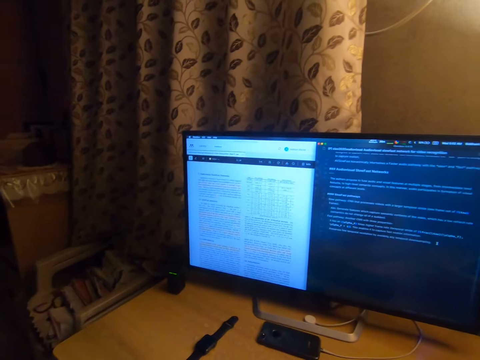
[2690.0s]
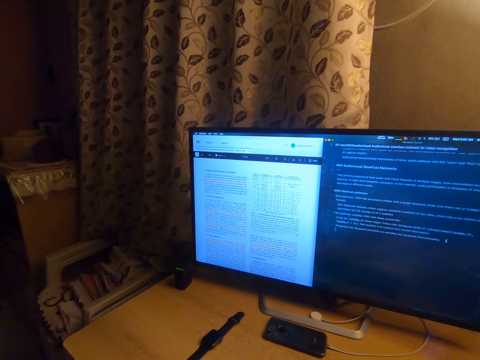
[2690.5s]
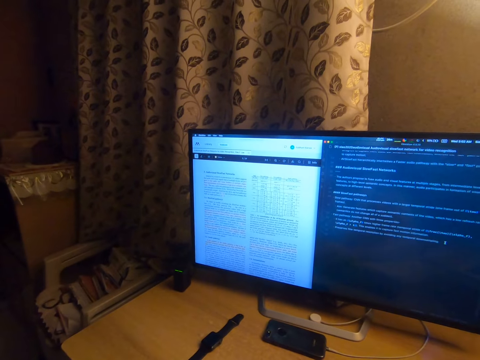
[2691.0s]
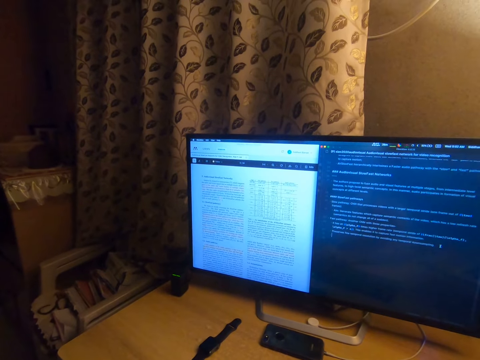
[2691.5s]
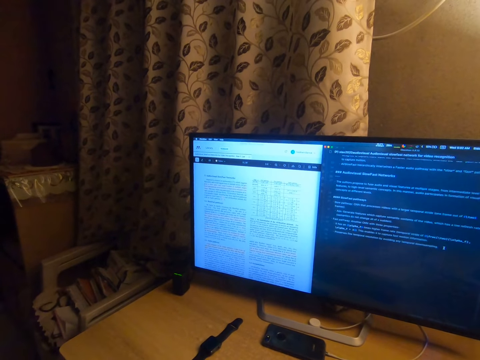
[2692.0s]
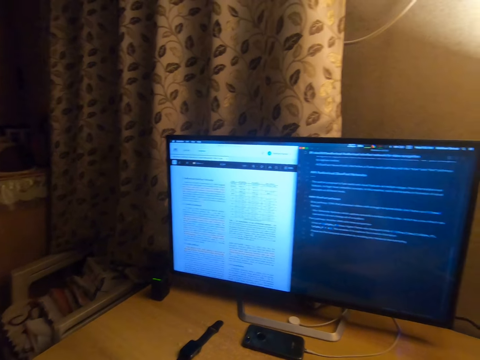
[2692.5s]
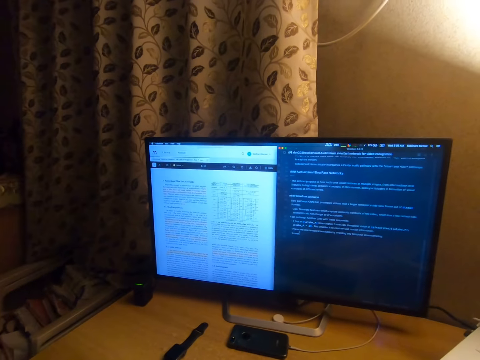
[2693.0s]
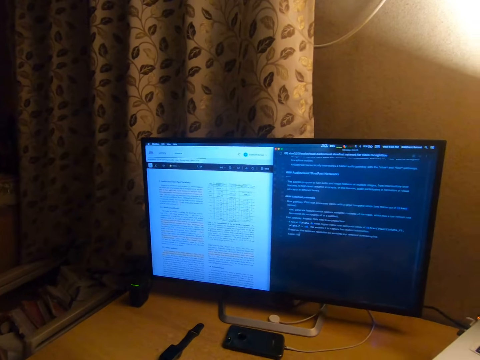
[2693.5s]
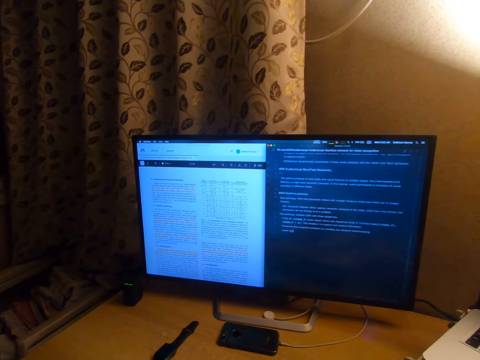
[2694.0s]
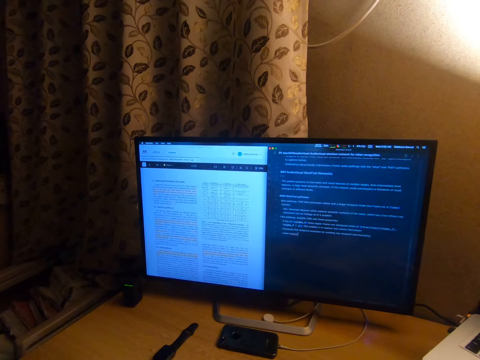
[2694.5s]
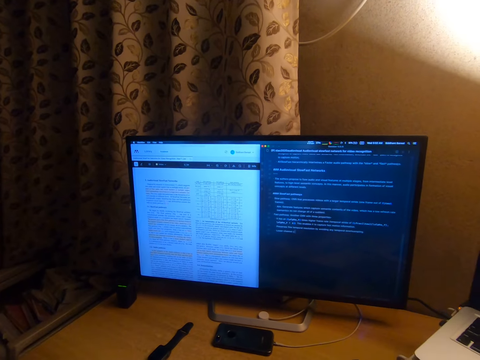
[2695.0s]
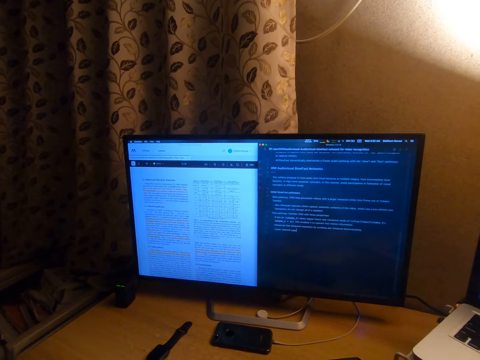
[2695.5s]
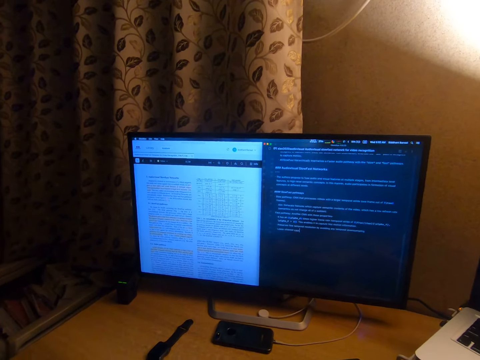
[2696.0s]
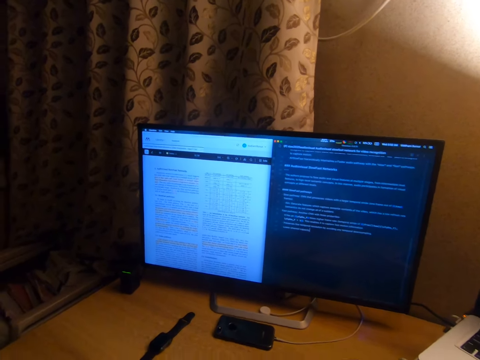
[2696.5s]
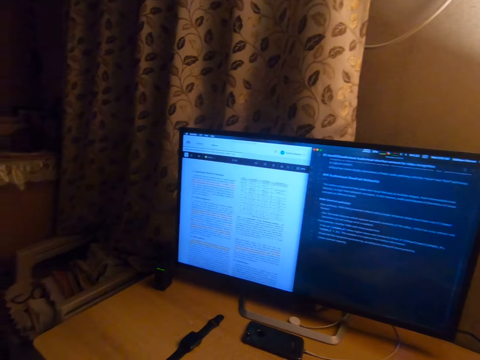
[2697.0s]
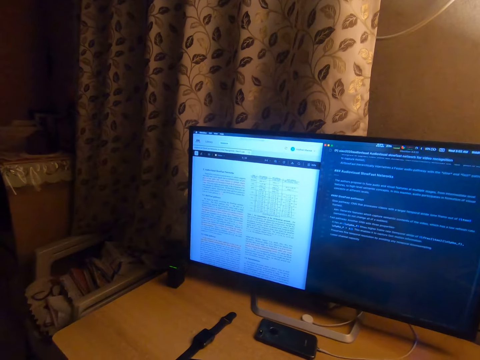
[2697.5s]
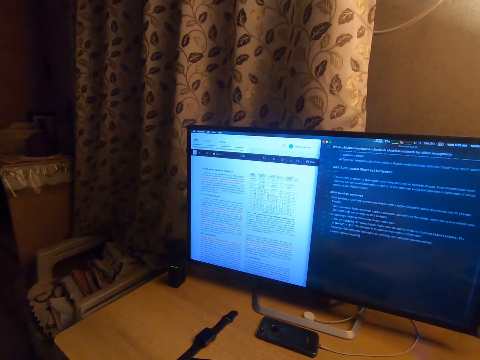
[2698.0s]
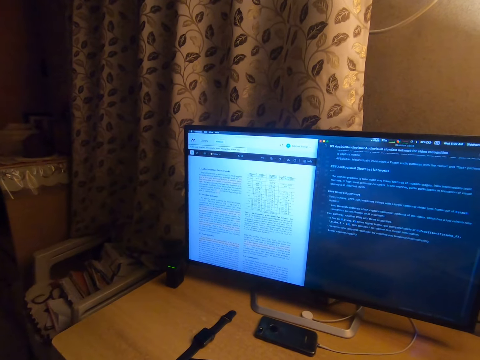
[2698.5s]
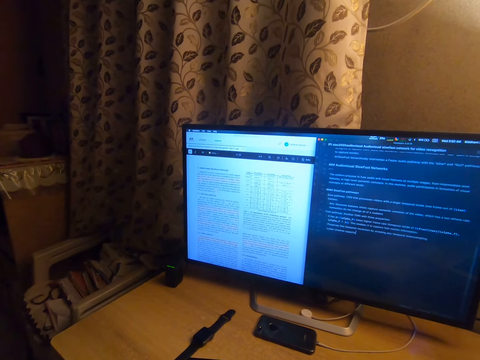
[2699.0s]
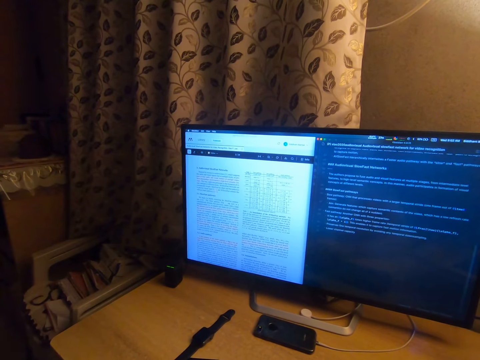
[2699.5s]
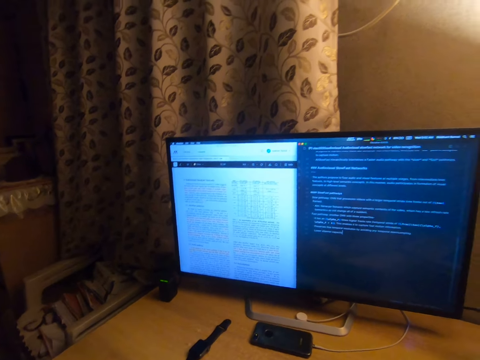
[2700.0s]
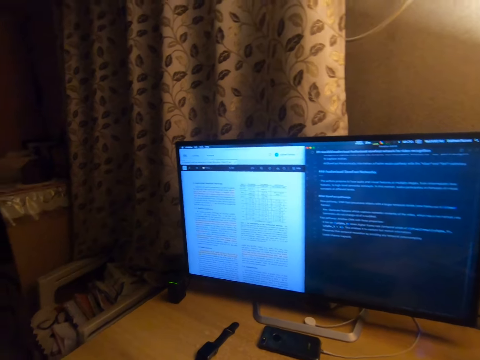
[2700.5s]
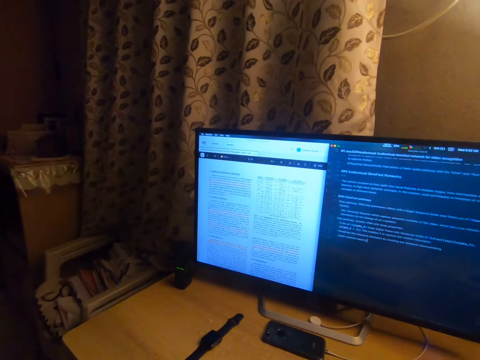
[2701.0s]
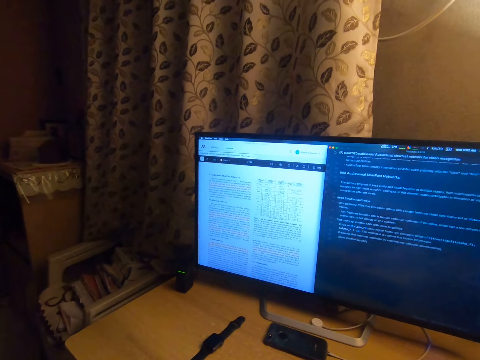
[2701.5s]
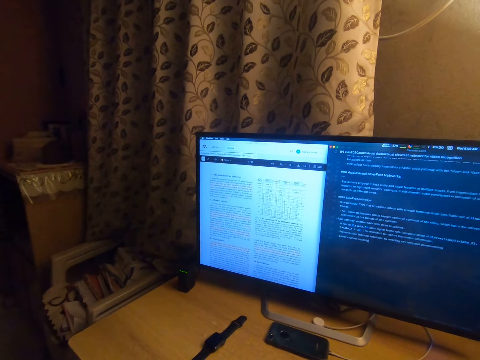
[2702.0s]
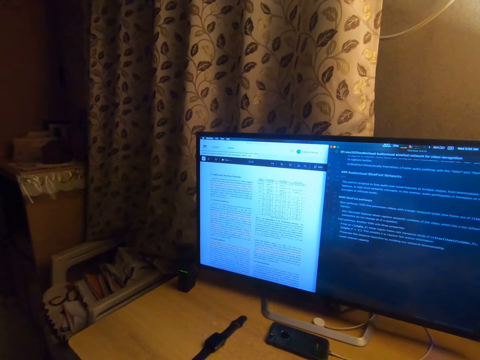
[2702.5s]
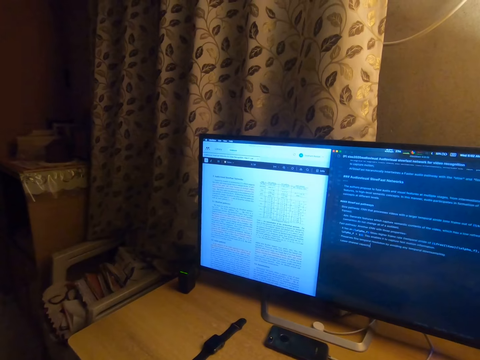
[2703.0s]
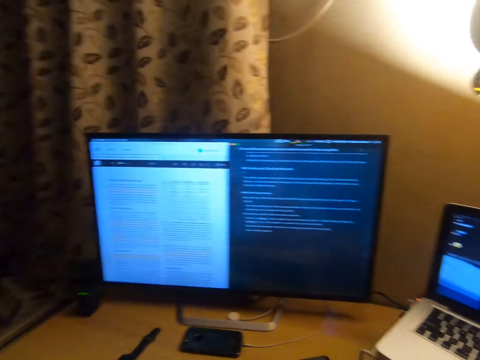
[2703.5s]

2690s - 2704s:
The camera wearer types on the keyboard. They look at the computer.

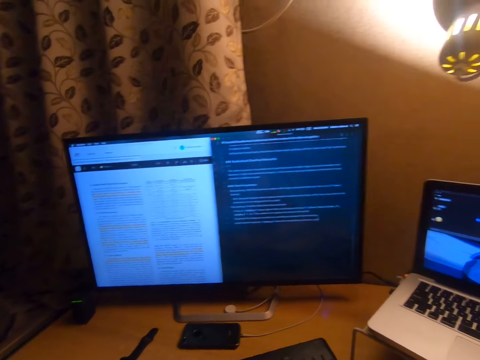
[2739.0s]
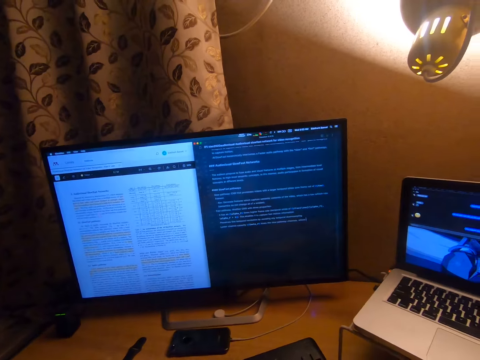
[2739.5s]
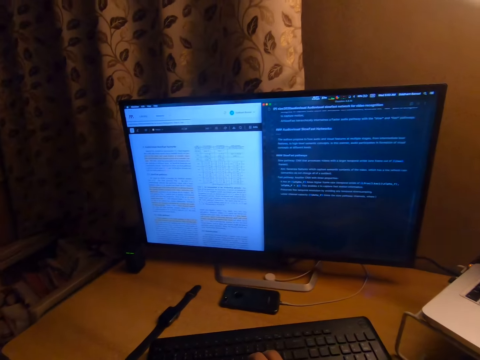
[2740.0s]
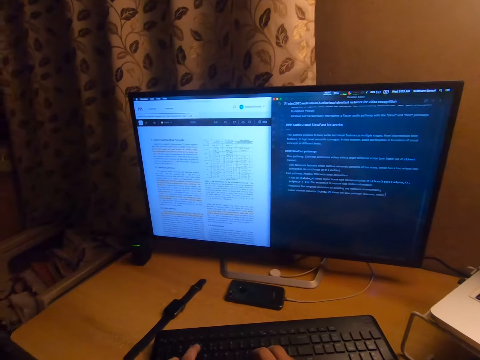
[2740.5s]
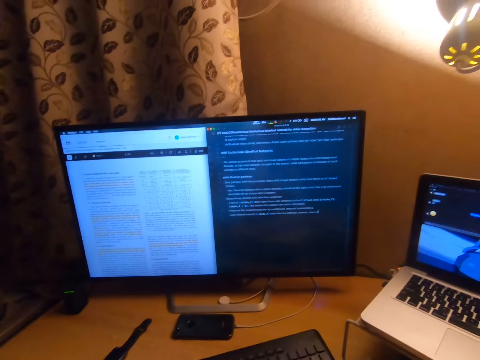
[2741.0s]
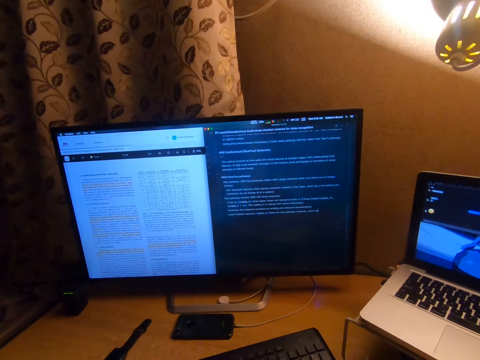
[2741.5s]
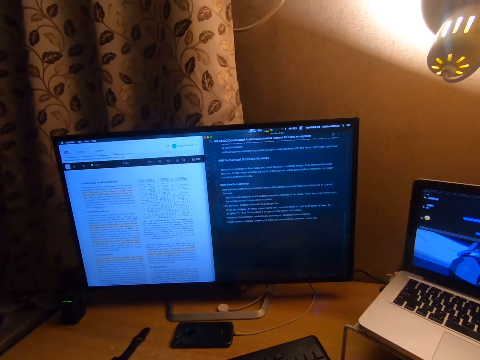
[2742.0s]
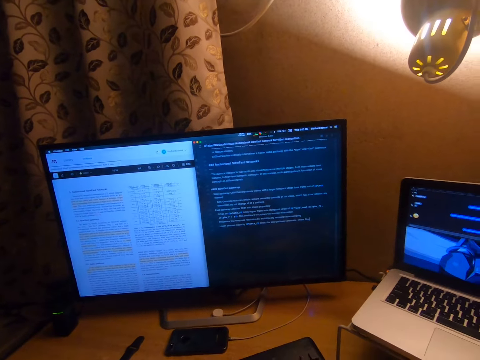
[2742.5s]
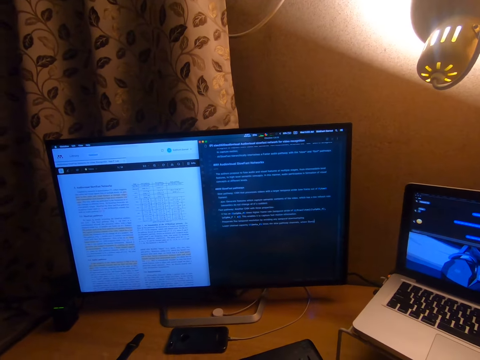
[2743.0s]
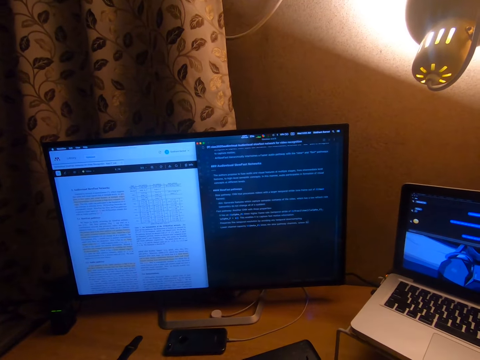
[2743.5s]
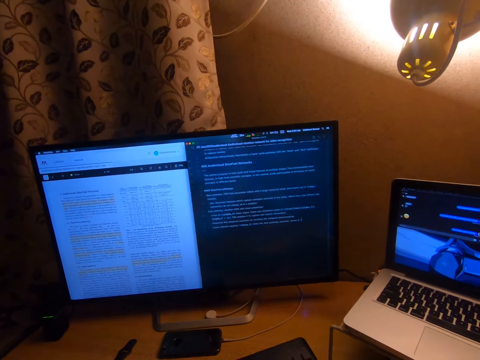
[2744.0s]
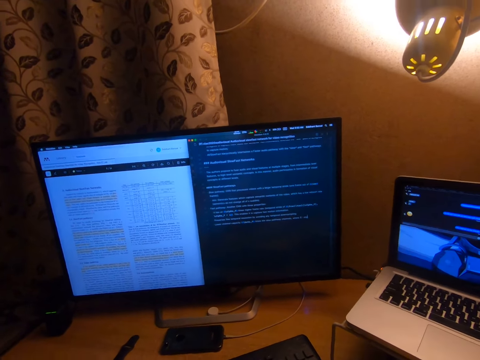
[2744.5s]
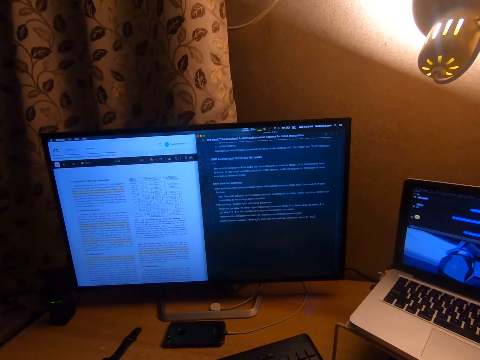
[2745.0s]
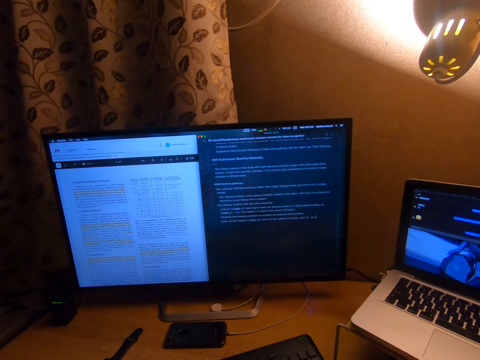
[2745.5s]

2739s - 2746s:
The camera wearer looks at the computer.

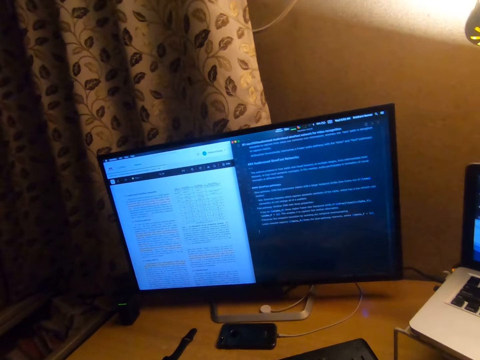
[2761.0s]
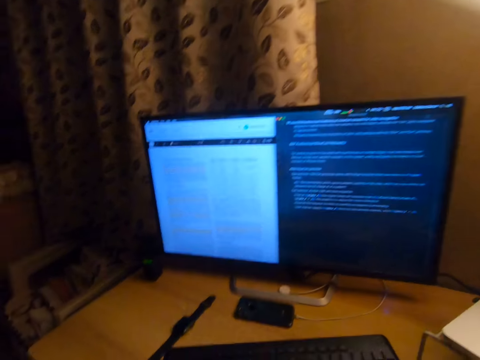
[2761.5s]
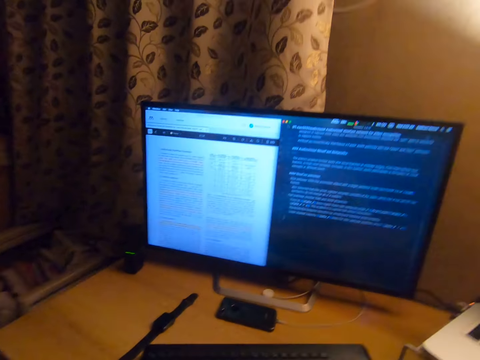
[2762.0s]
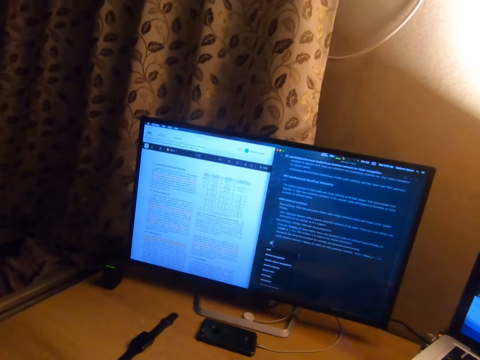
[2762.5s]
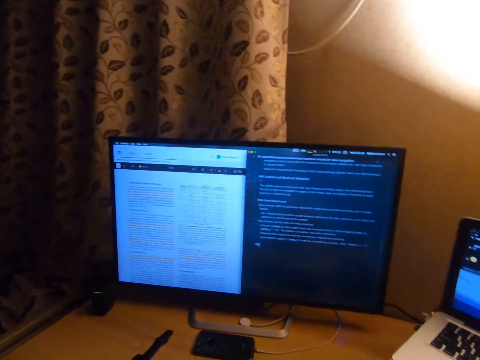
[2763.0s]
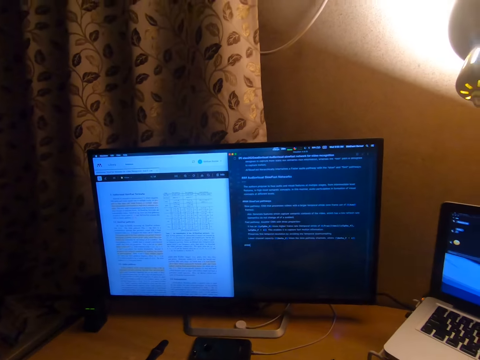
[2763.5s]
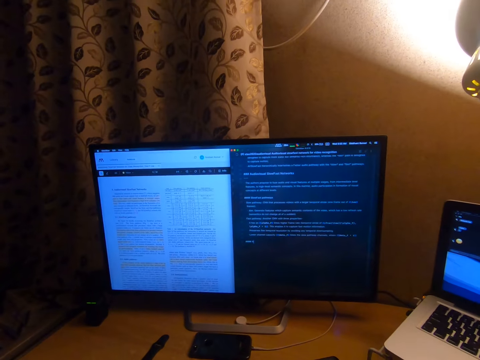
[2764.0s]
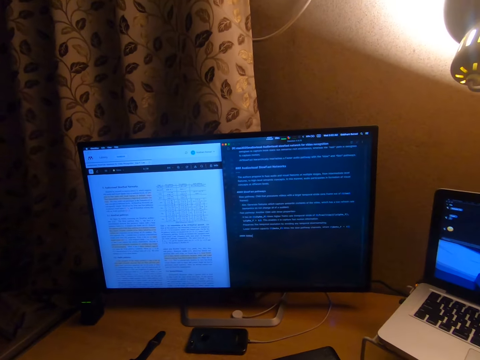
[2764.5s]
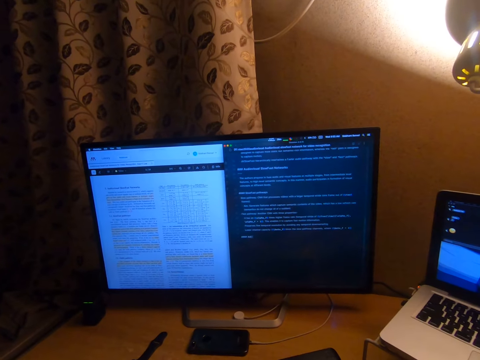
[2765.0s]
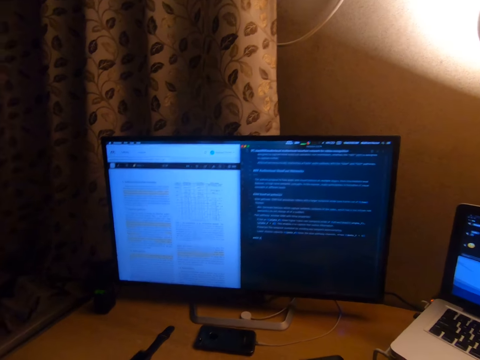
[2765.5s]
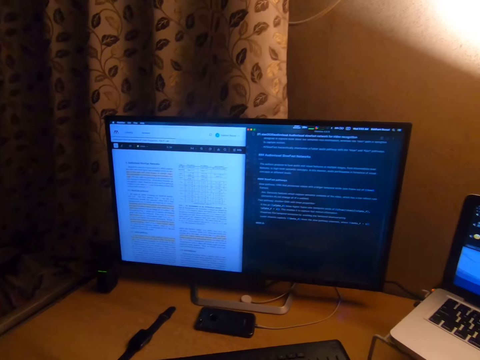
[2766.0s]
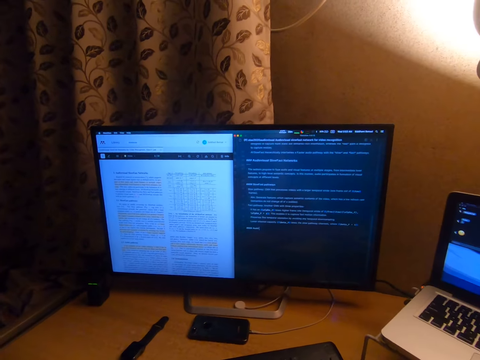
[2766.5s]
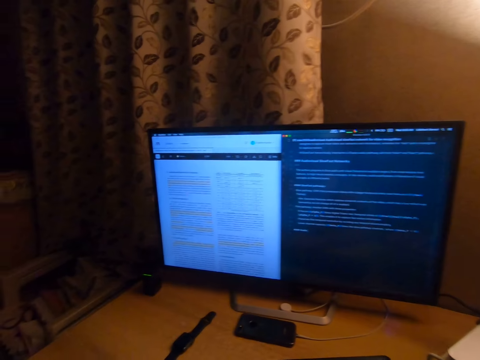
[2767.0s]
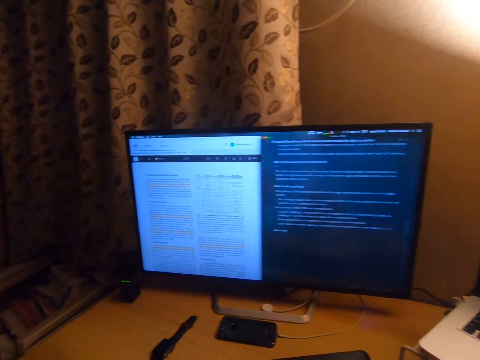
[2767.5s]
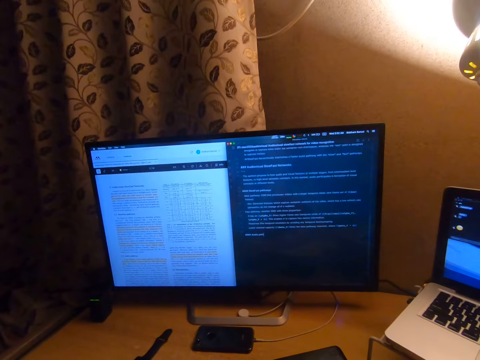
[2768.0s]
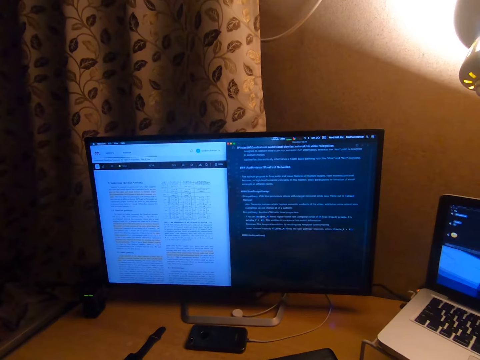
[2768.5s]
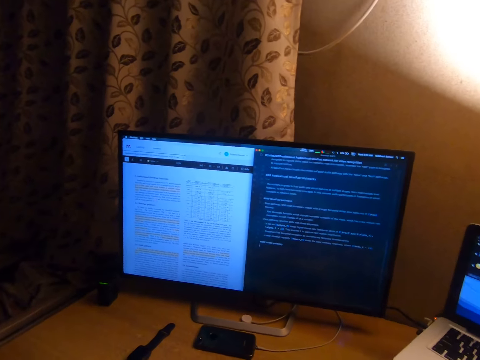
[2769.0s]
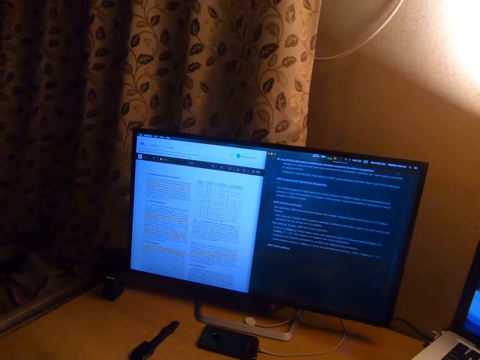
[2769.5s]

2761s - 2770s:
The camera wearer types on the keyboard.
